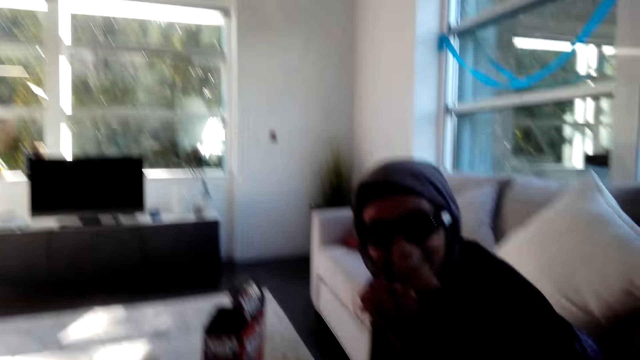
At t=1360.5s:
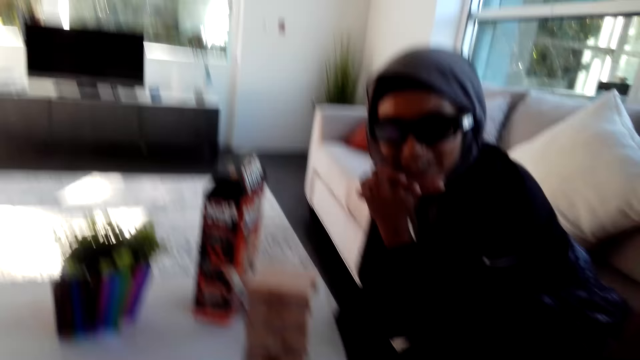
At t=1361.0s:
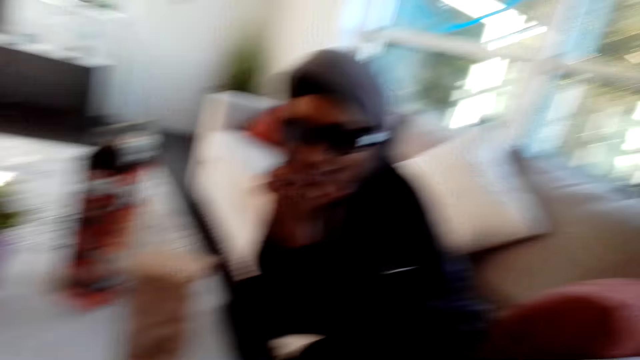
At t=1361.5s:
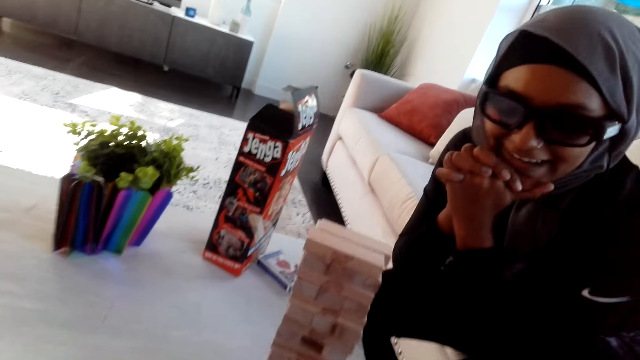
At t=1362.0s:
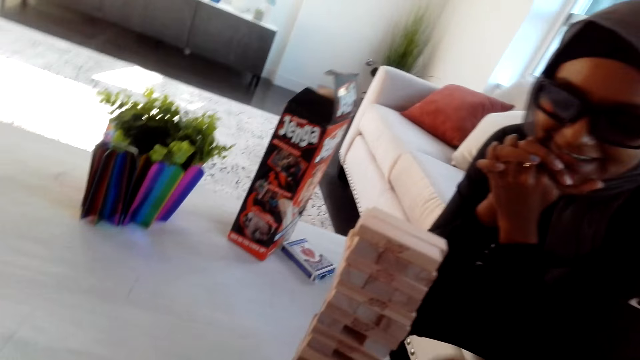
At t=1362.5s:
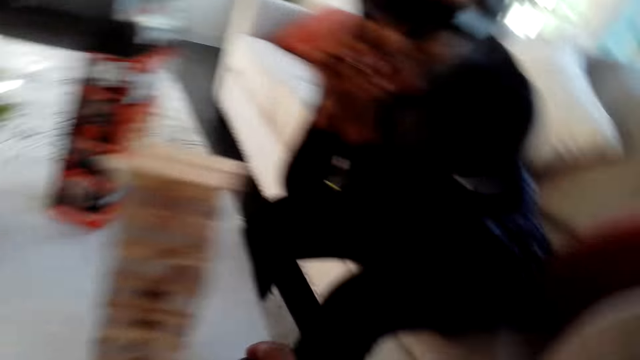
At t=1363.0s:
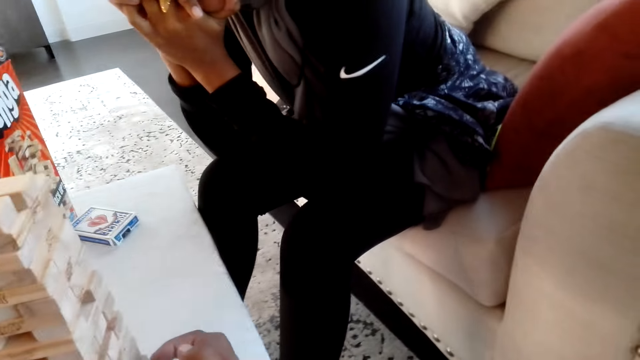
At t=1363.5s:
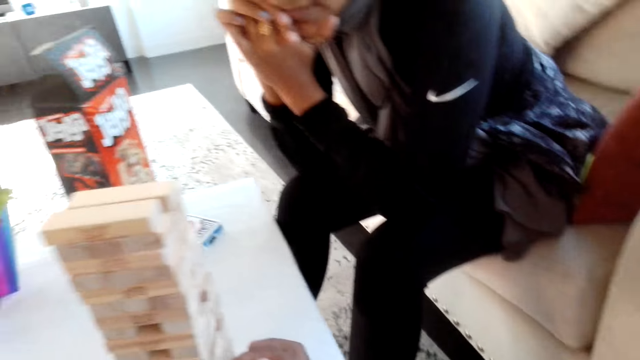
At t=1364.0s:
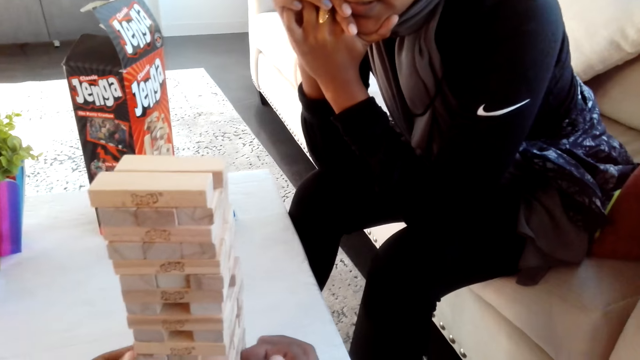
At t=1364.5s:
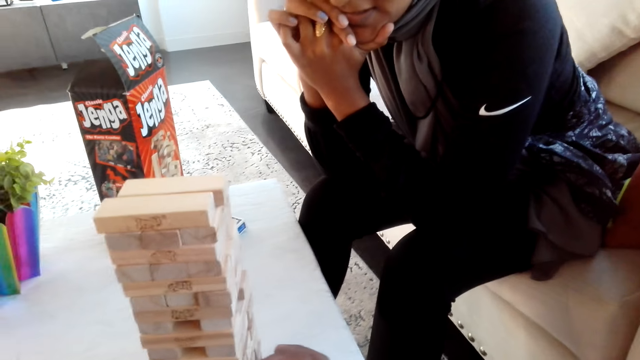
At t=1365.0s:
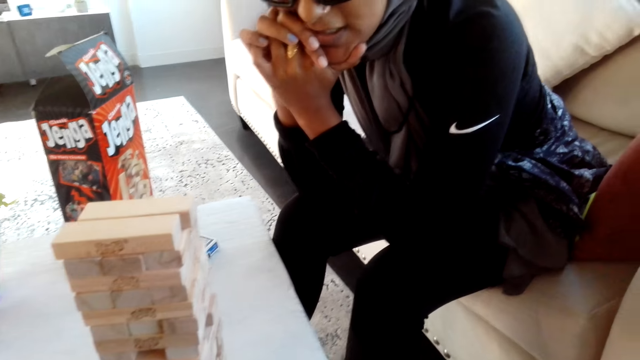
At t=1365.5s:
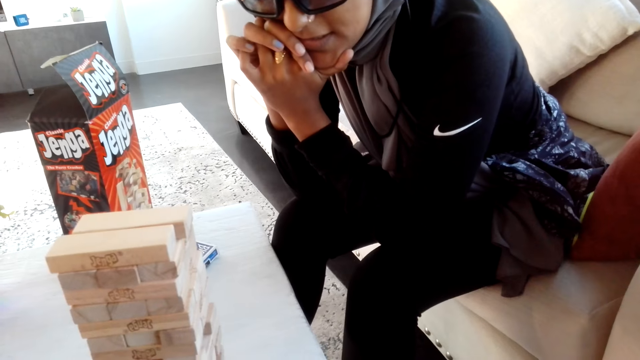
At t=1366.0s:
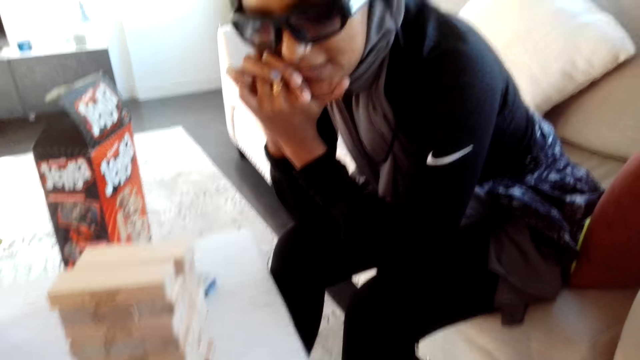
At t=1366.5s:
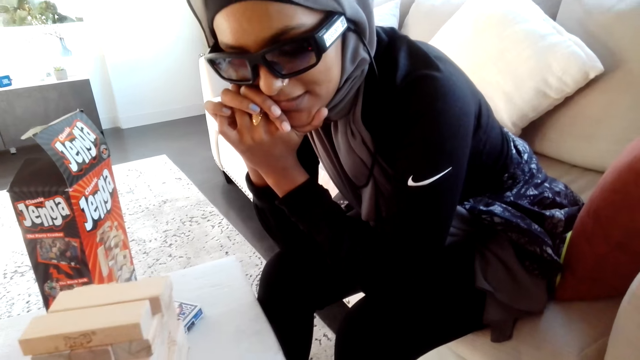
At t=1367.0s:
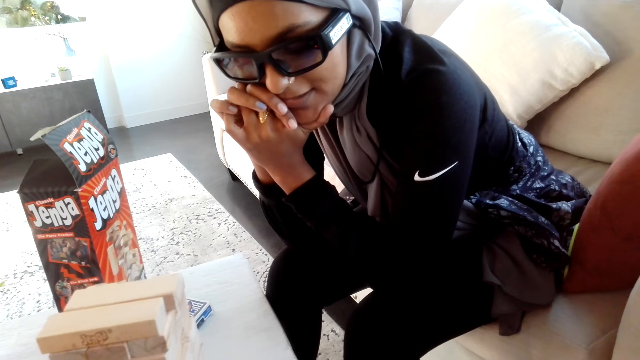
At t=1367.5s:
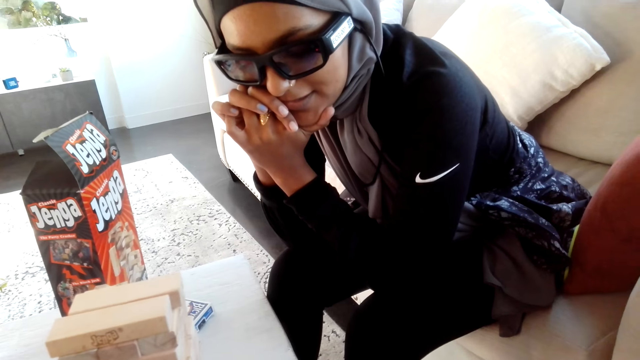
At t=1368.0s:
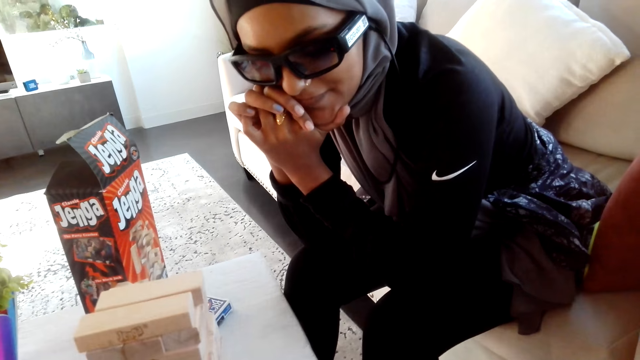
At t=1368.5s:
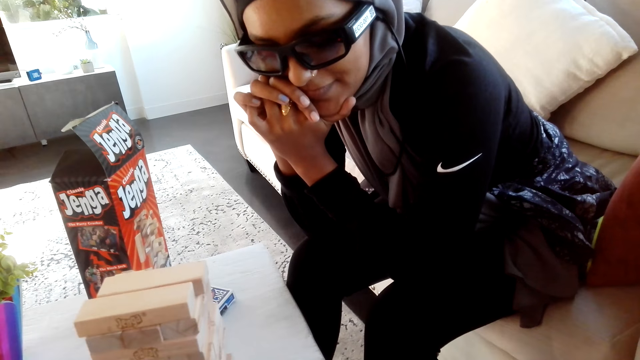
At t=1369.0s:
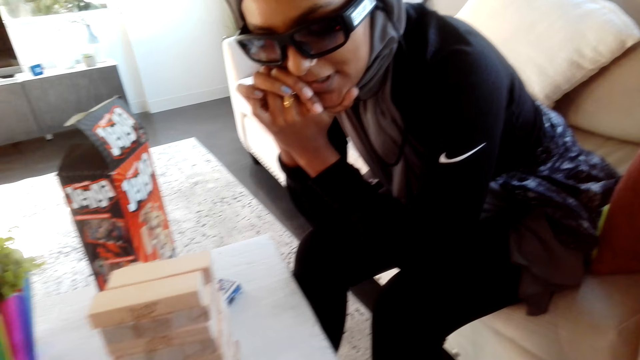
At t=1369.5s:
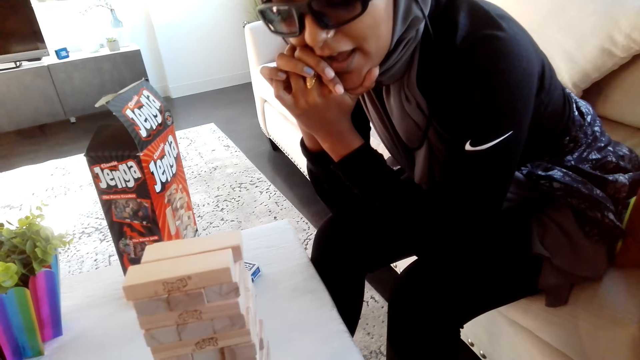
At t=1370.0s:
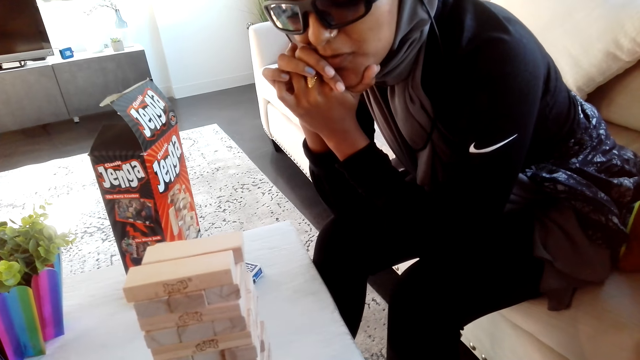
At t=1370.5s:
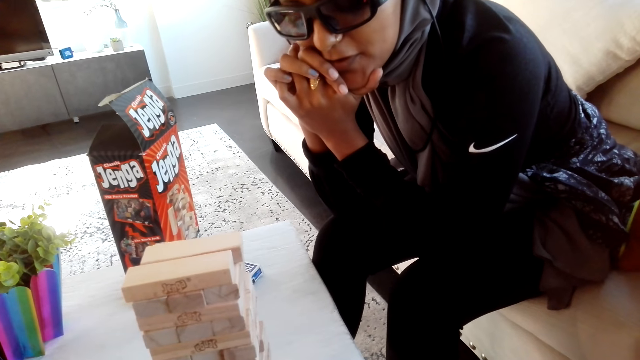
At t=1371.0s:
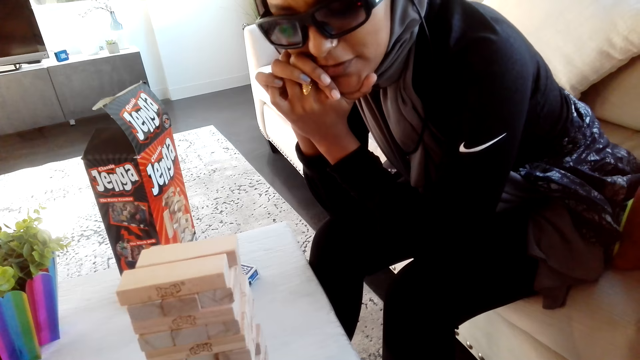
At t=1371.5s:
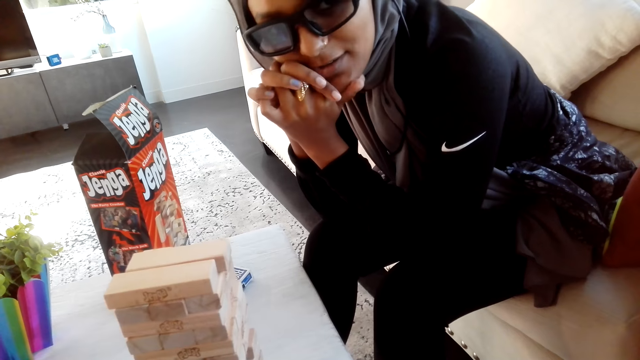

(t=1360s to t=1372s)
The camera wearer removes the wooden bar. They hold the bricks. They converse with another woman.

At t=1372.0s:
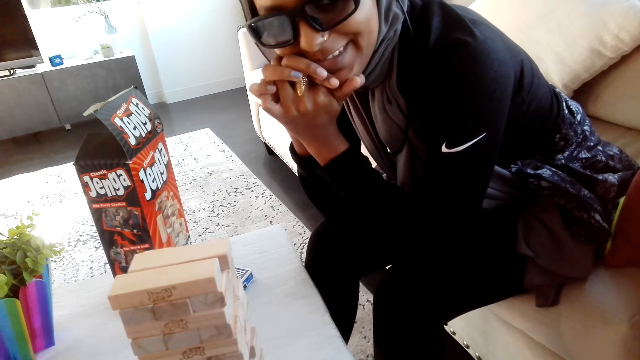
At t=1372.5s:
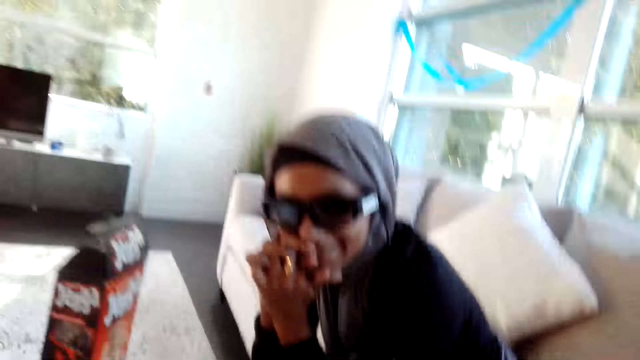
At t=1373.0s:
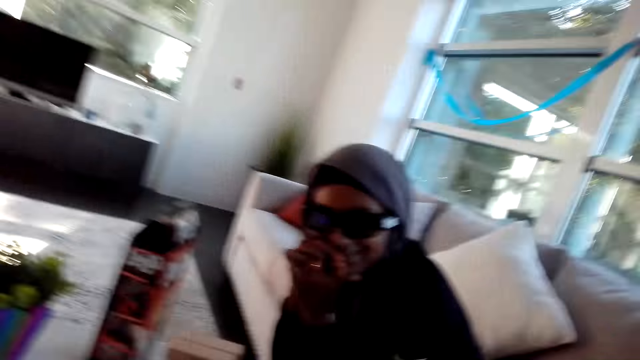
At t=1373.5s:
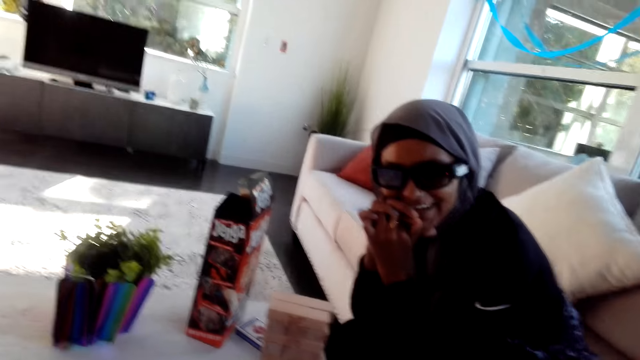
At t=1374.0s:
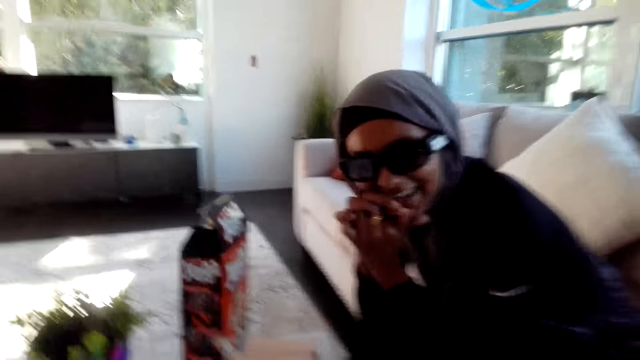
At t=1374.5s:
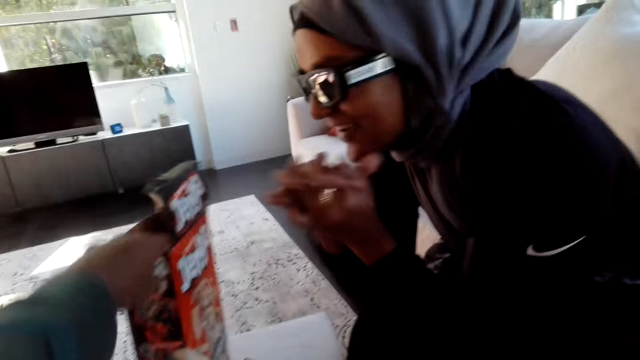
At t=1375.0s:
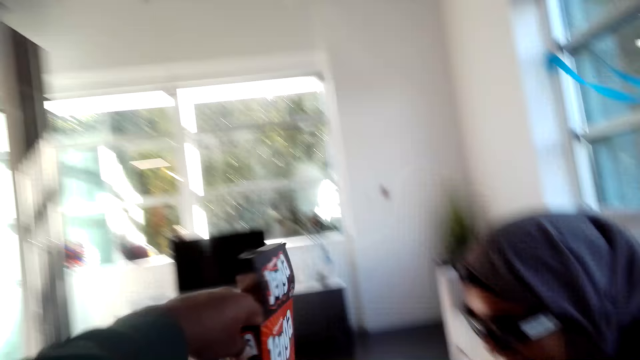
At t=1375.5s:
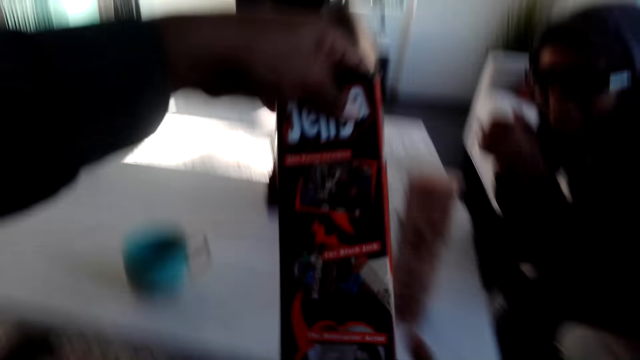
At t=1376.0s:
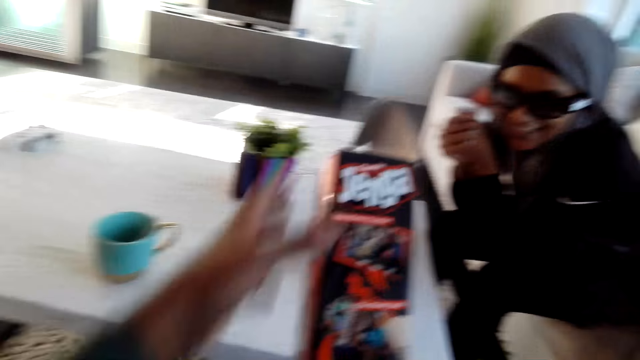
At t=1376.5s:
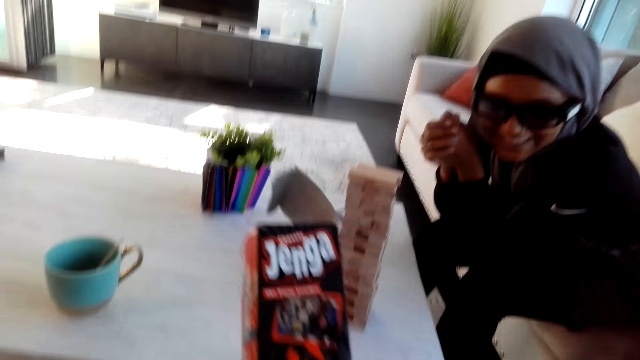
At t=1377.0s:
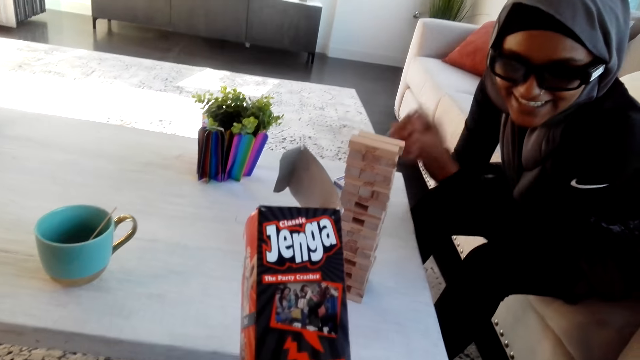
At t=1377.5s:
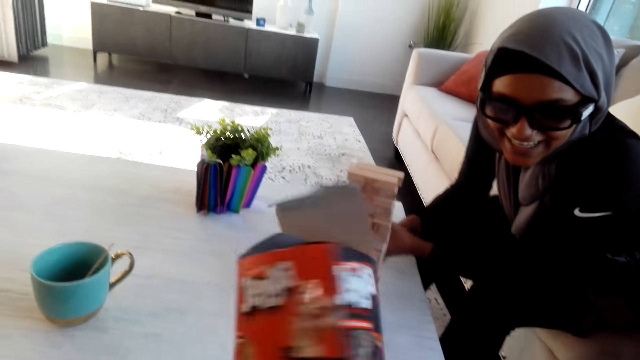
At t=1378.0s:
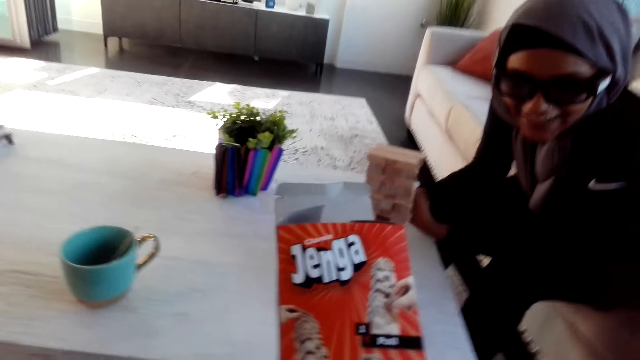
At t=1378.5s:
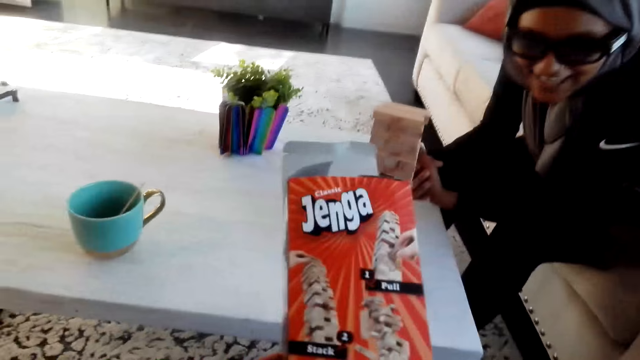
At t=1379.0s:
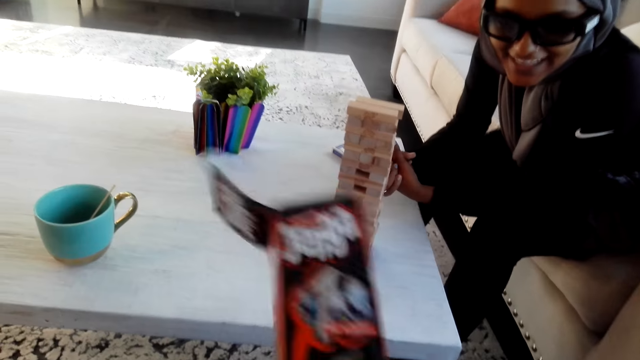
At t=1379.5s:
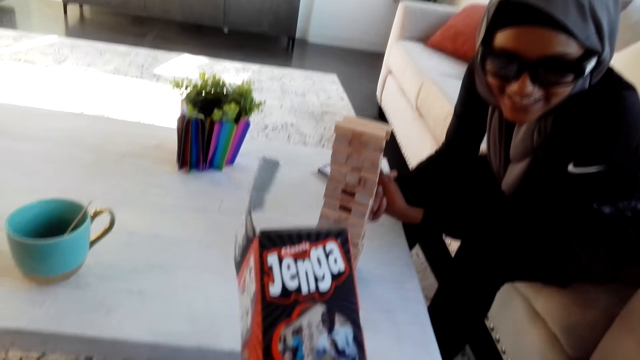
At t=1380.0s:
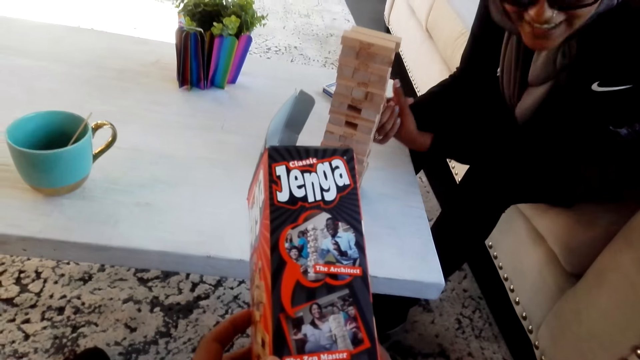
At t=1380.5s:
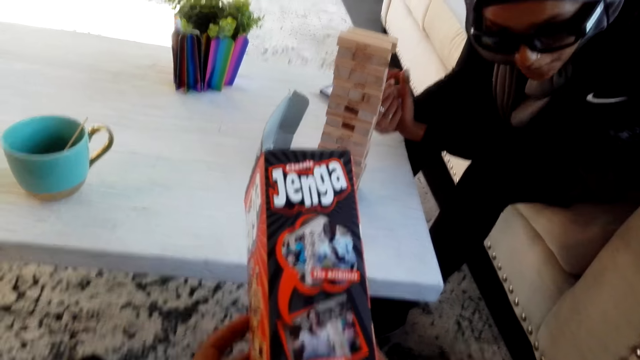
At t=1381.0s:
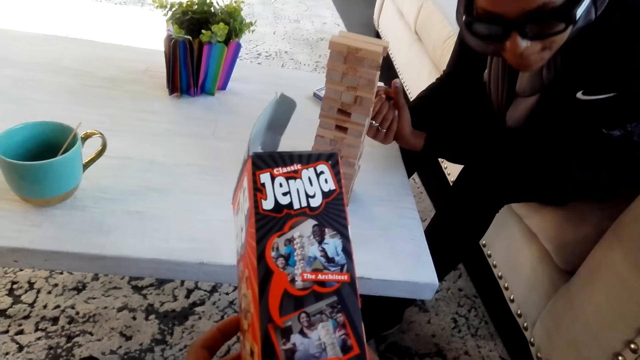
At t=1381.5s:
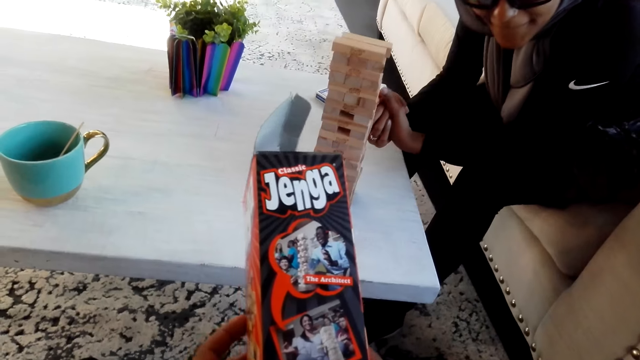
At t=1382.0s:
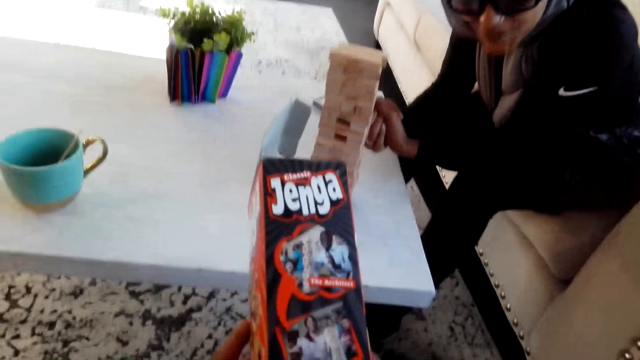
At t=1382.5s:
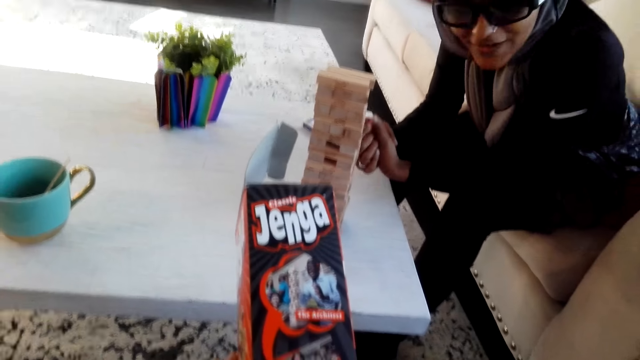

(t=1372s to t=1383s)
The camera wearer picks the Jenga box. They hold the Jenga box. They rotate the box.
